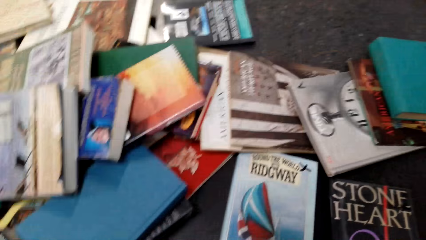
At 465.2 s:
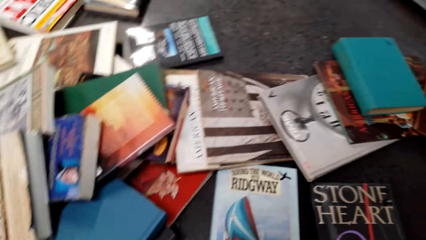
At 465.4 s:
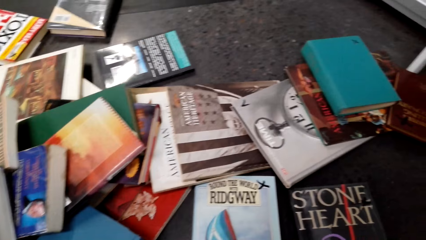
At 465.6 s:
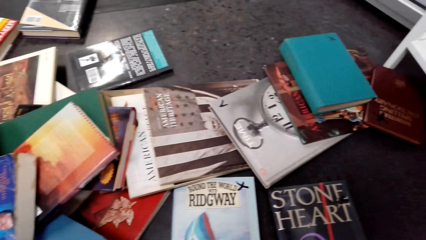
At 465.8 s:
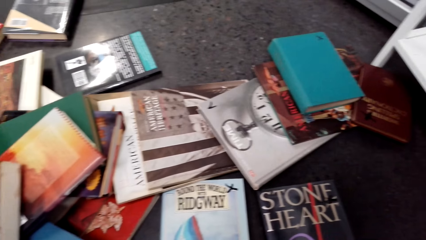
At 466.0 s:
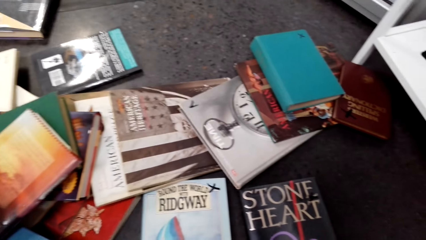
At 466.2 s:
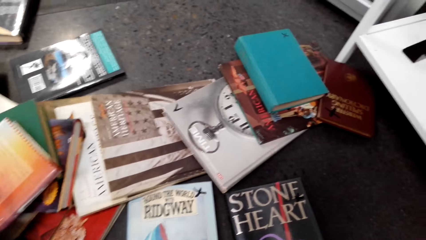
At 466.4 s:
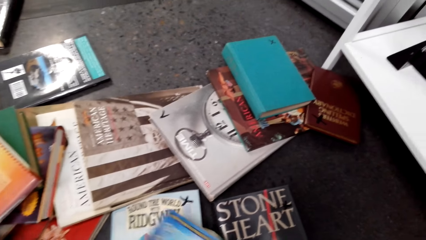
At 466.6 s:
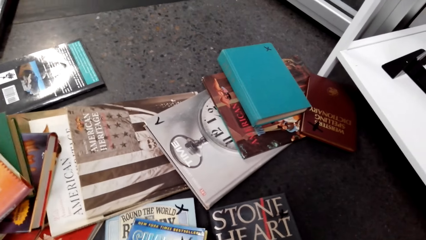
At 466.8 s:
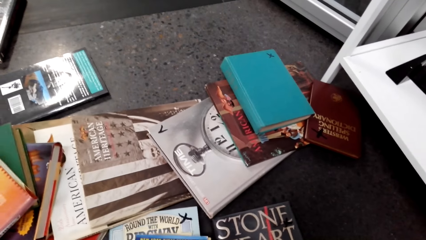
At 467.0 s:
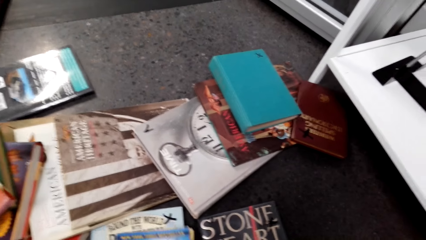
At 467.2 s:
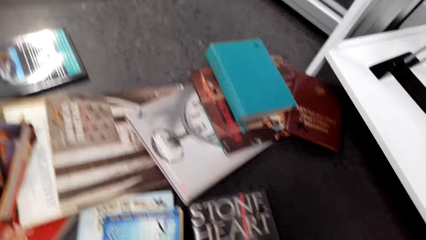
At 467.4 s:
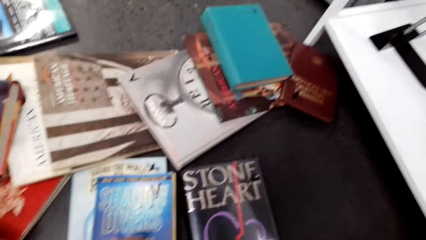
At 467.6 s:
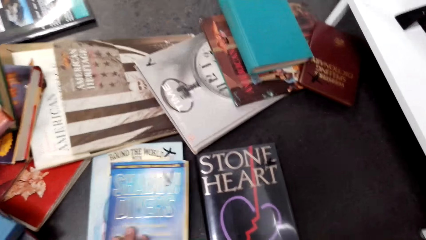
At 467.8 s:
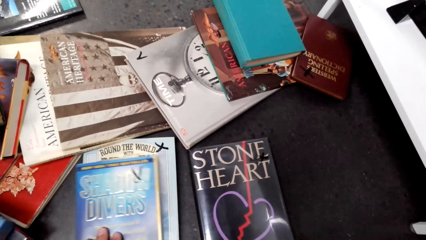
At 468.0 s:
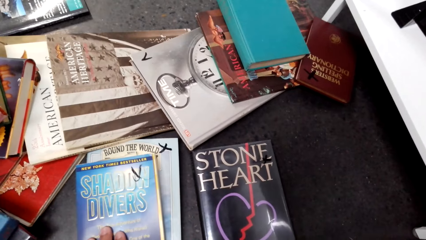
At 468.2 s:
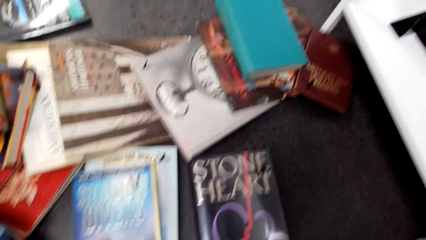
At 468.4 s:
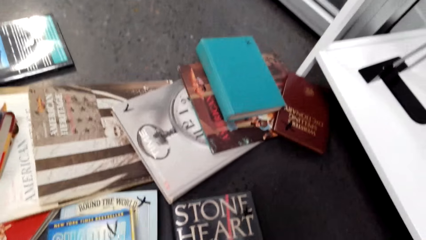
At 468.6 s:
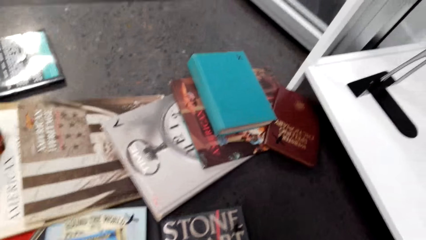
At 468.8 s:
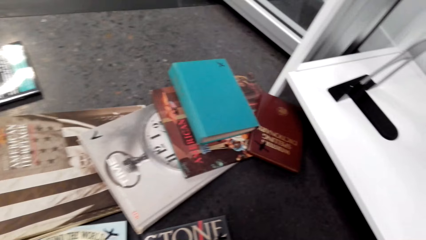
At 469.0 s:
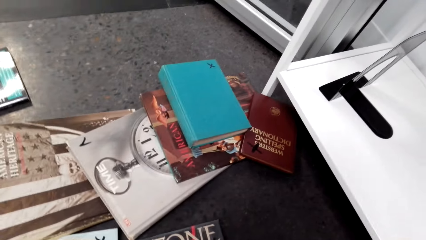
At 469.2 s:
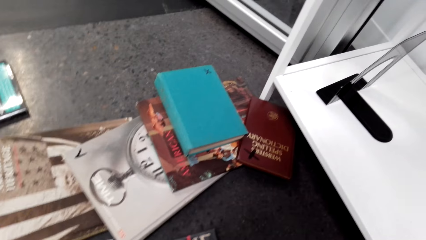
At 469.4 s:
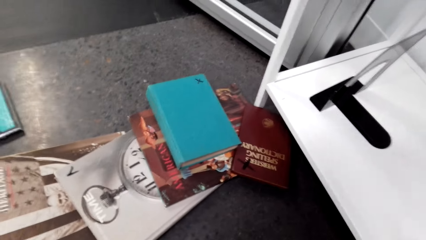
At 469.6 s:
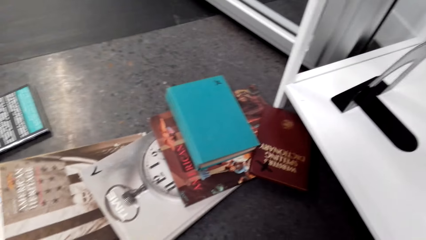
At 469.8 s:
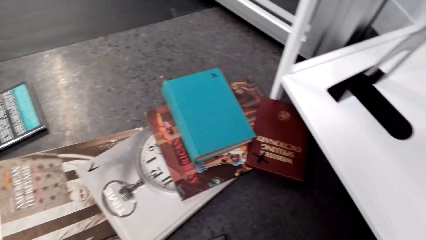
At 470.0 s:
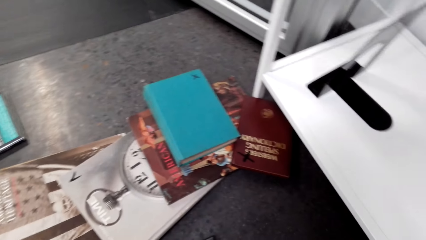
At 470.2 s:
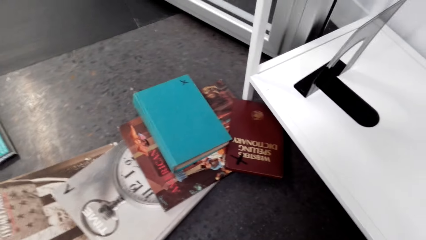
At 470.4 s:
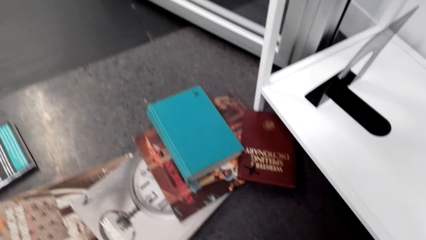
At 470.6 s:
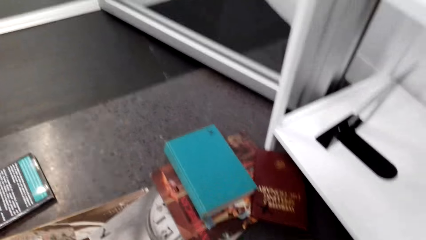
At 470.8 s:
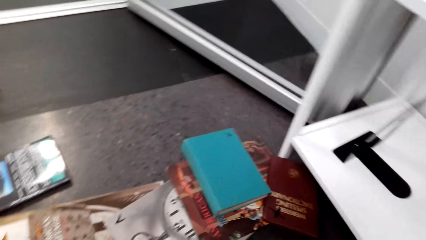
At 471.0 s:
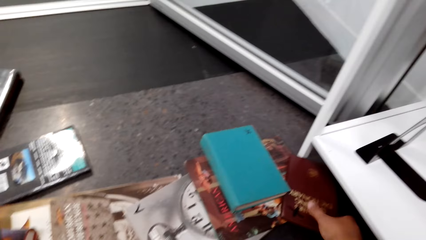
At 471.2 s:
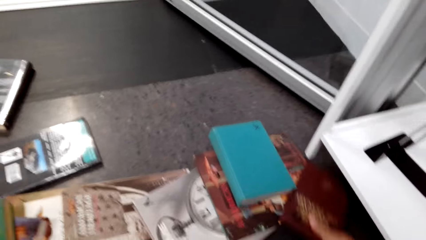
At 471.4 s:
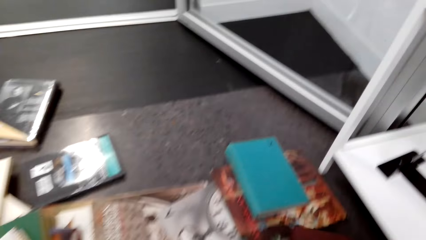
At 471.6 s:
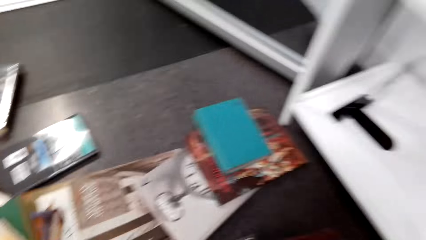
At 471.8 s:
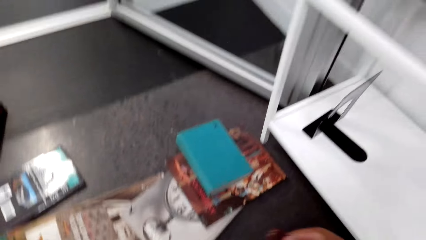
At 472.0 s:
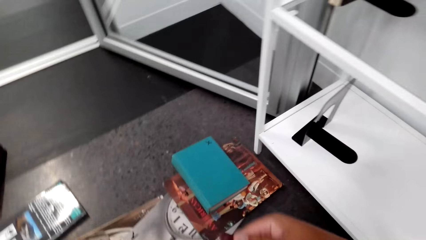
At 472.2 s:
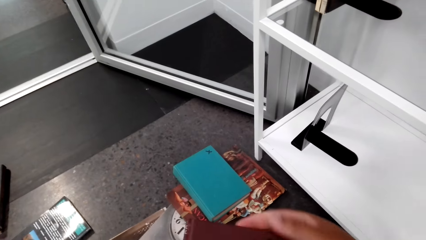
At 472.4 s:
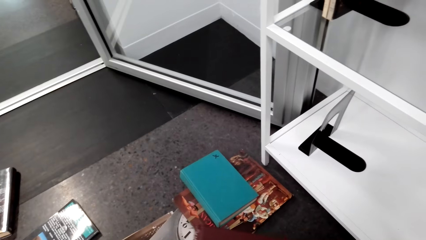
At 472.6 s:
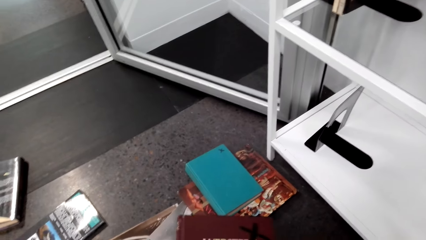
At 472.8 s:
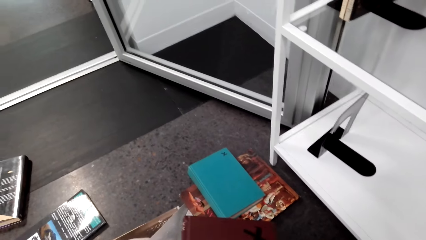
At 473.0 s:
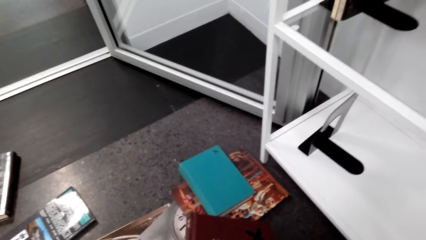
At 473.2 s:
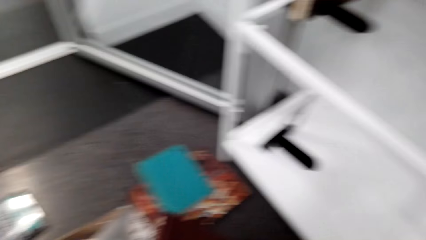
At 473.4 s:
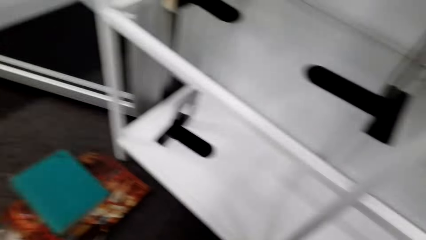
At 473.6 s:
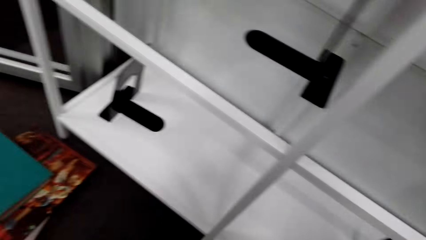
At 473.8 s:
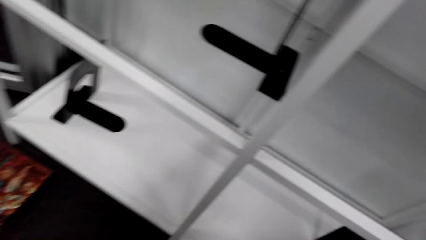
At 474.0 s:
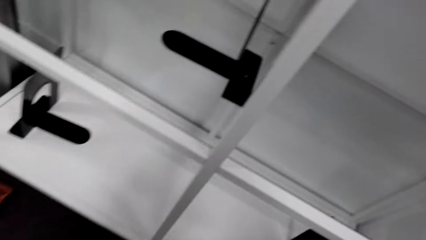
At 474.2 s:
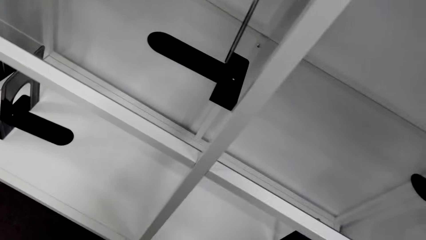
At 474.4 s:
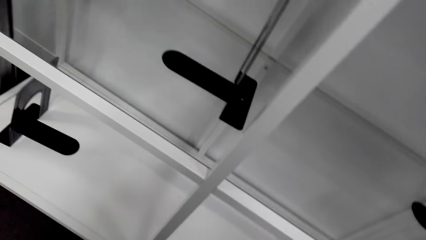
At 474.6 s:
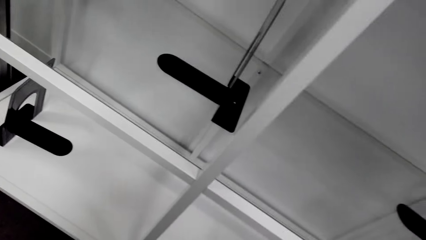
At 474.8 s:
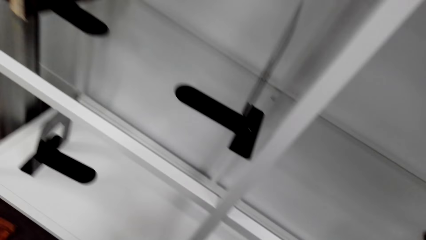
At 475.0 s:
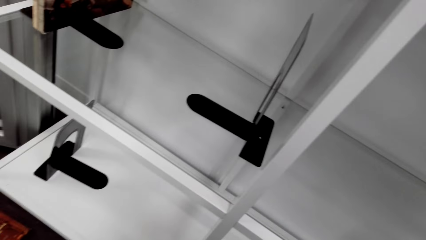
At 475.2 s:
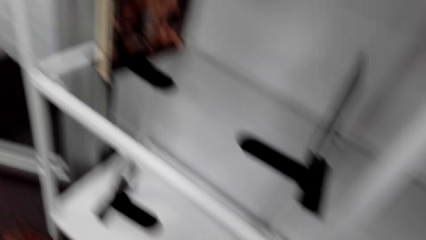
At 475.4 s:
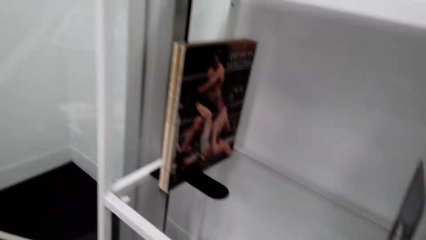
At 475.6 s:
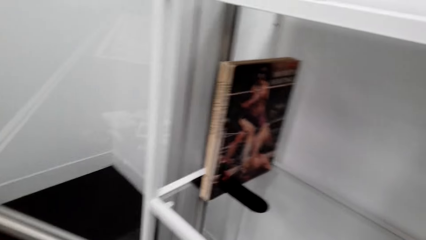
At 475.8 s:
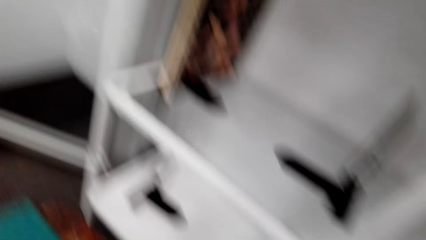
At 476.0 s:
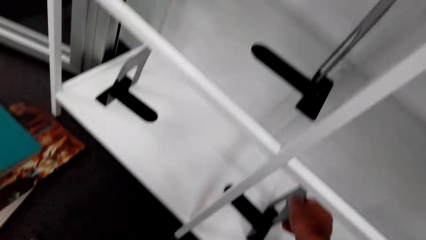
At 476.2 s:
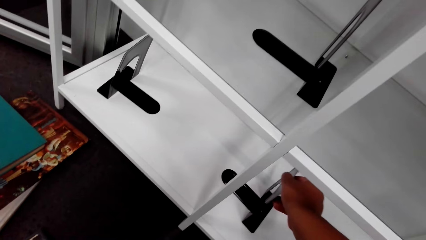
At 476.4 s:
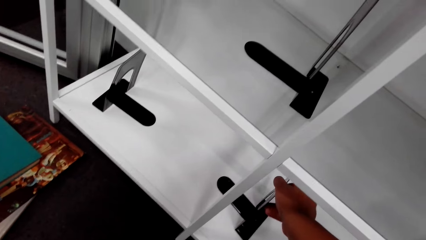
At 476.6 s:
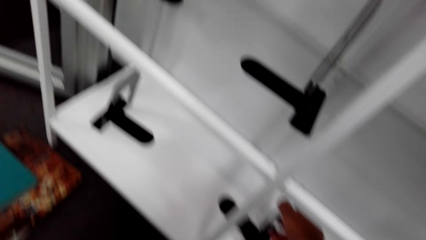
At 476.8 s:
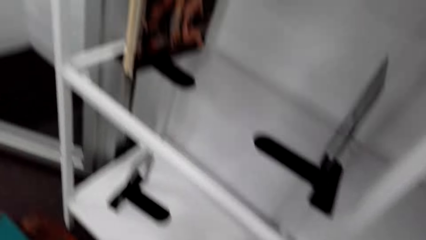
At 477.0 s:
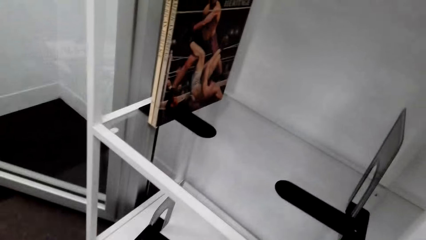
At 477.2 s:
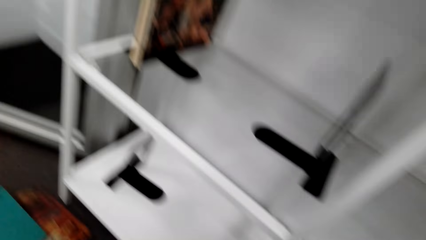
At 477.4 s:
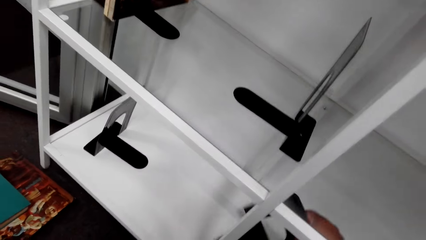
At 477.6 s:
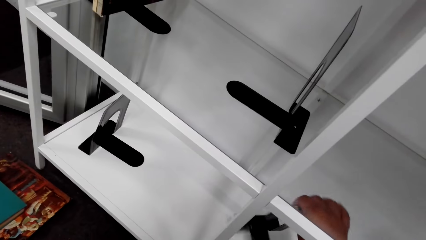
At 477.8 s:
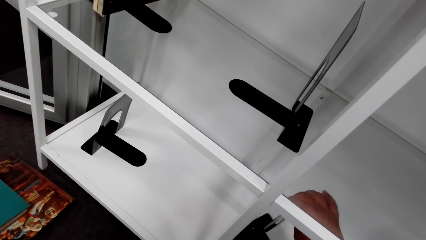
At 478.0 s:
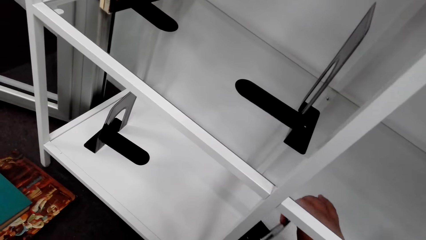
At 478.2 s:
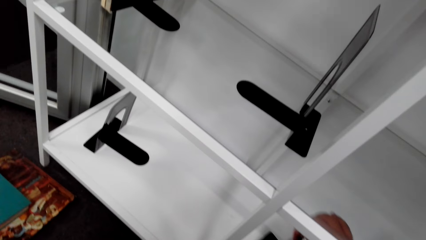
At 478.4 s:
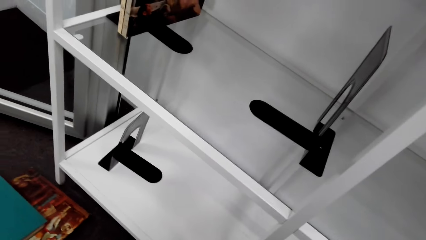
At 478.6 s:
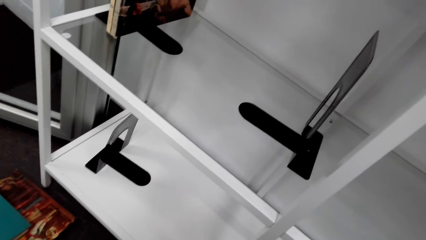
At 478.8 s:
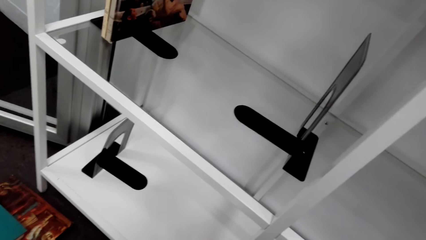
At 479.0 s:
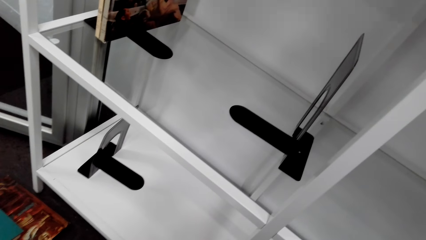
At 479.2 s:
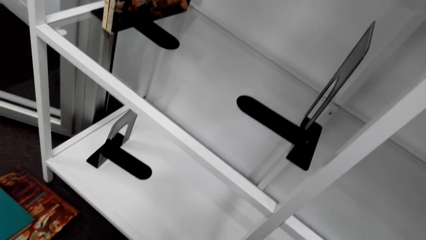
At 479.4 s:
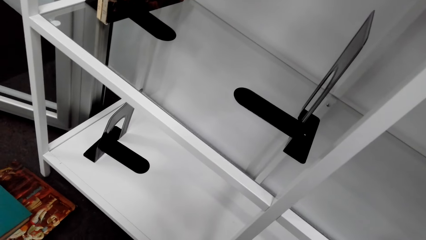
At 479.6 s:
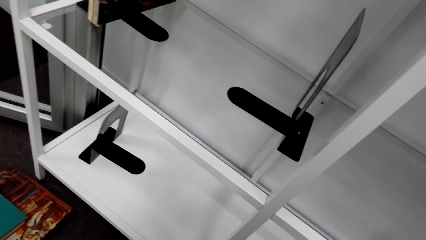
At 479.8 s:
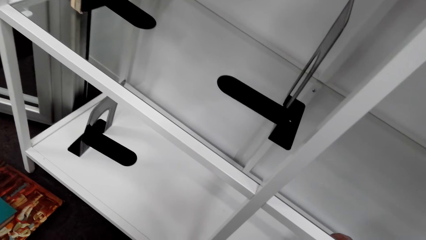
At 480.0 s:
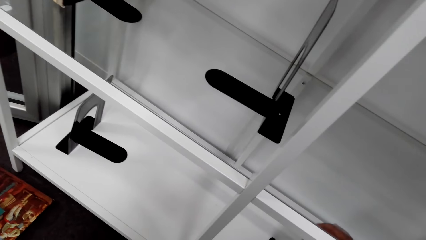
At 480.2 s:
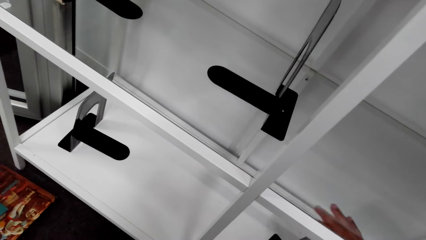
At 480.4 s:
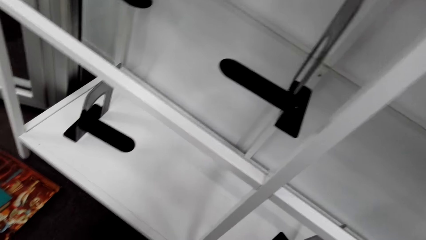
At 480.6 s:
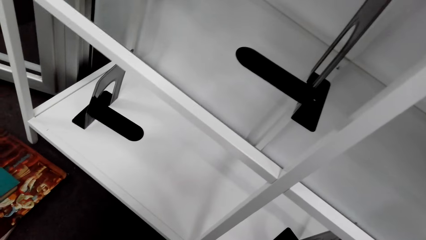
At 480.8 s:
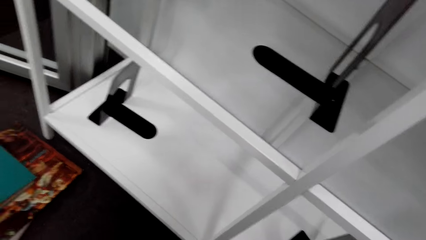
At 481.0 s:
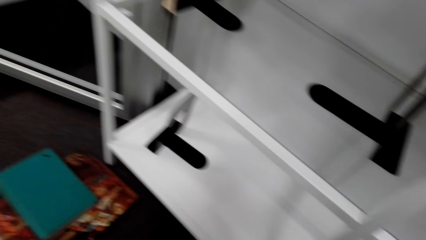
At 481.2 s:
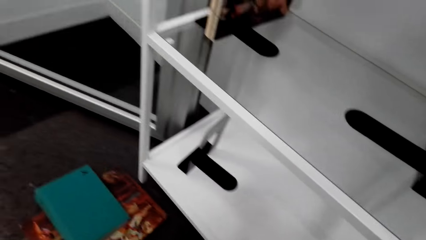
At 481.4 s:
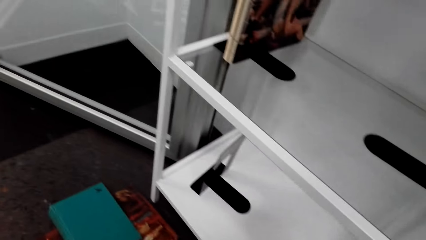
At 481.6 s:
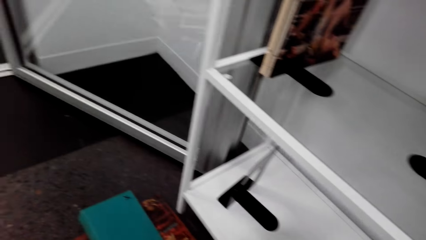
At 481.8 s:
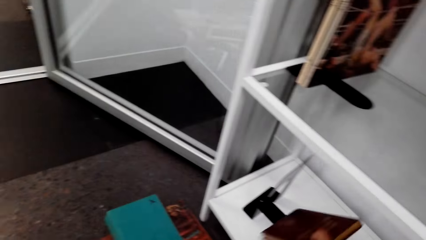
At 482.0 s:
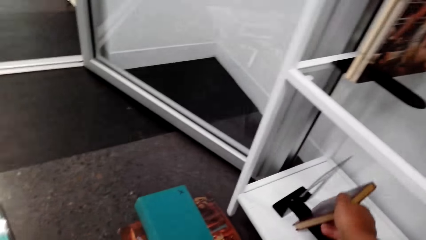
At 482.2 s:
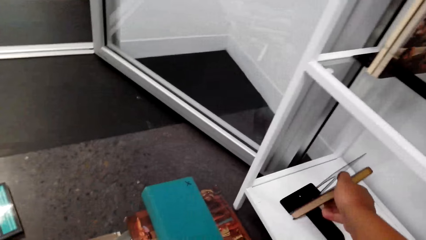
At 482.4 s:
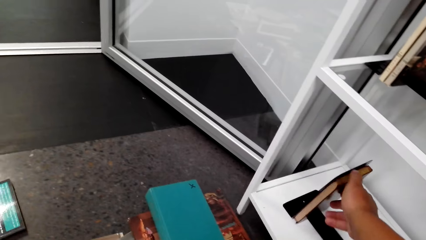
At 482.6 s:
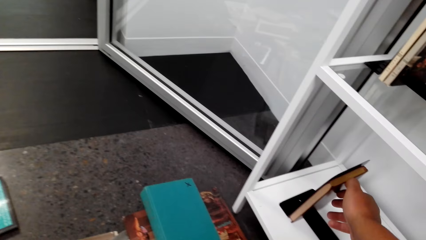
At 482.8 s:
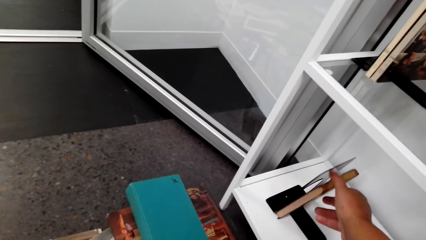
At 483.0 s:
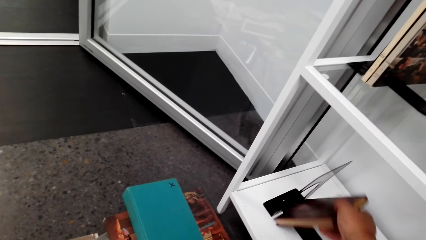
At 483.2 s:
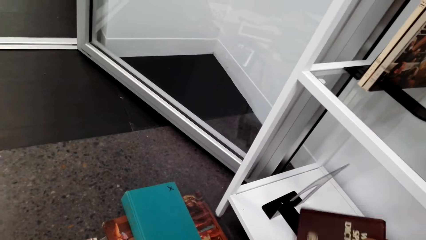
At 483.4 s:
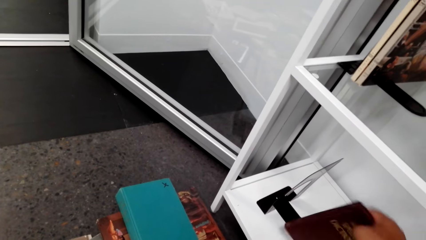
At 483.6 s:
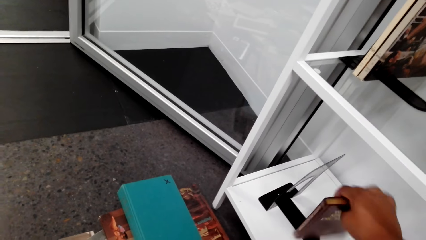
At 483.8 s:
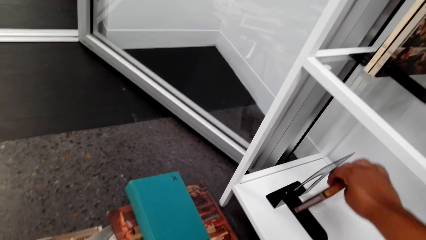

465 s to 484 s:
The camera wearer places a book on top of another. They look at the books on the floor. They pick a book and lift the book. They look at the shelf. They walk in the room. They push a book holder on the shelf. They place the book holder in the shelf. They look at the shelf. They lift the book holder. They look at the shelf. They lift a book. They place the book in the book holder.
